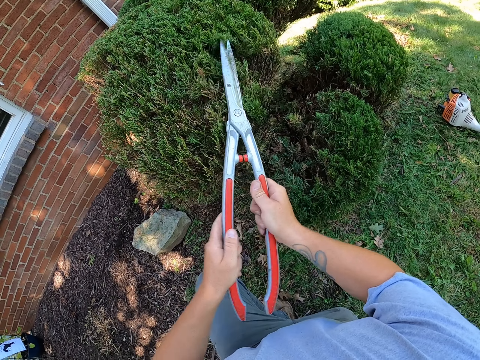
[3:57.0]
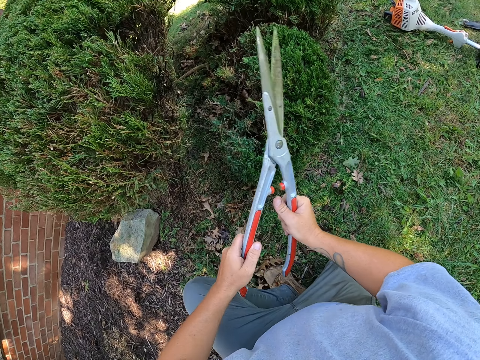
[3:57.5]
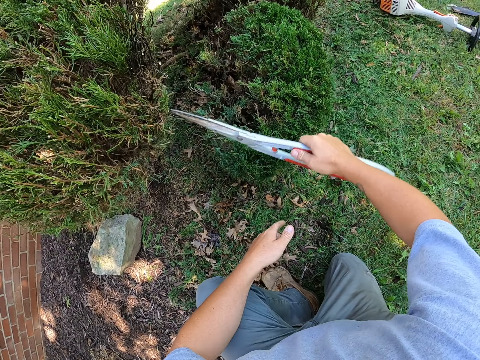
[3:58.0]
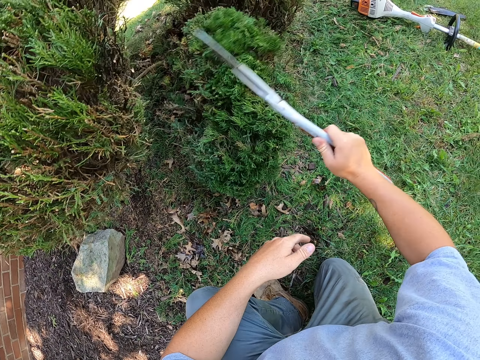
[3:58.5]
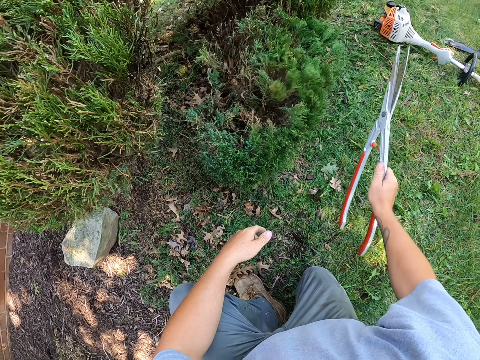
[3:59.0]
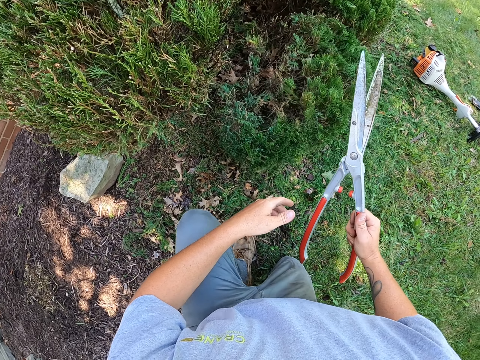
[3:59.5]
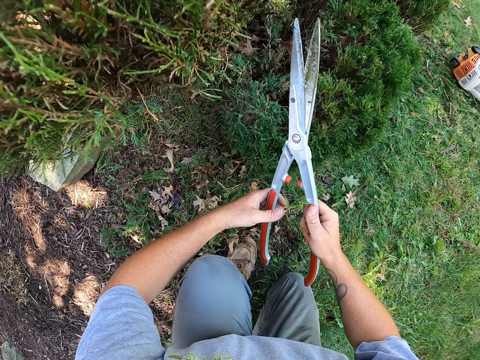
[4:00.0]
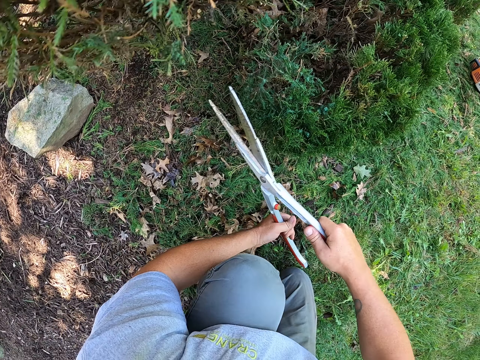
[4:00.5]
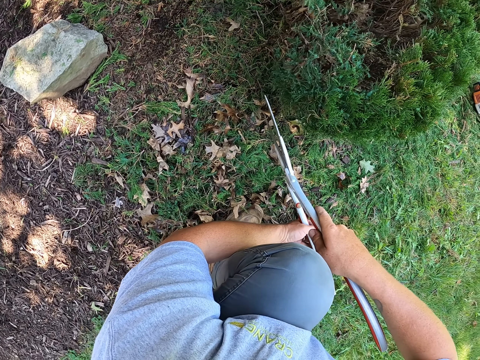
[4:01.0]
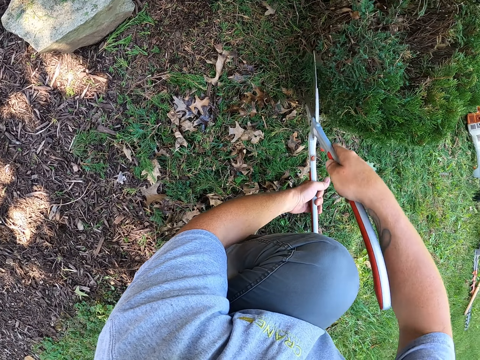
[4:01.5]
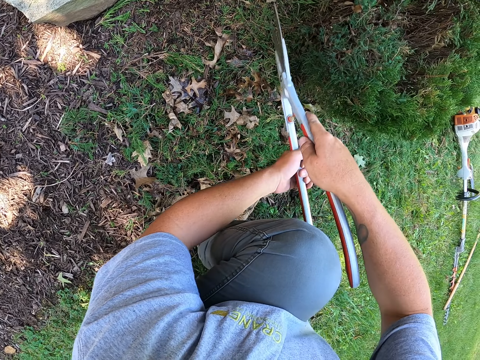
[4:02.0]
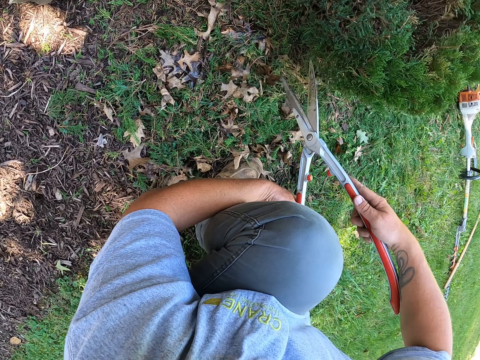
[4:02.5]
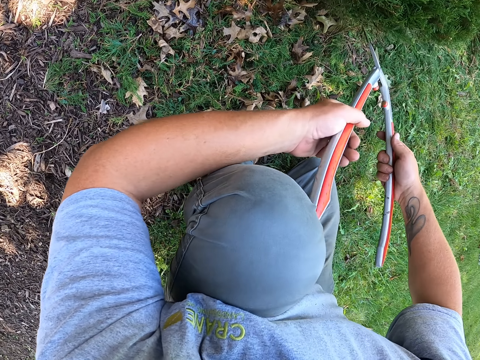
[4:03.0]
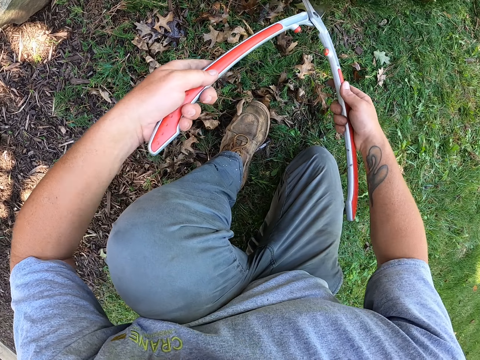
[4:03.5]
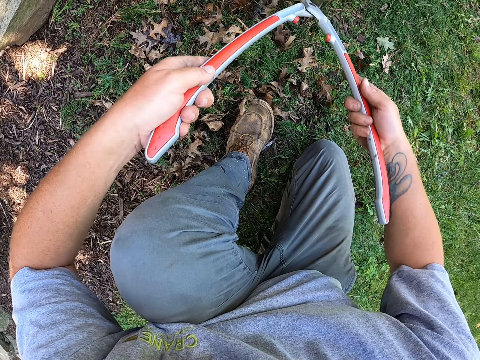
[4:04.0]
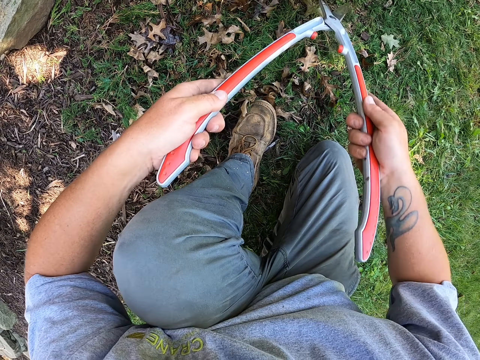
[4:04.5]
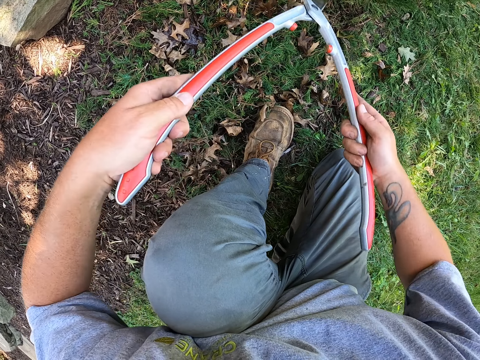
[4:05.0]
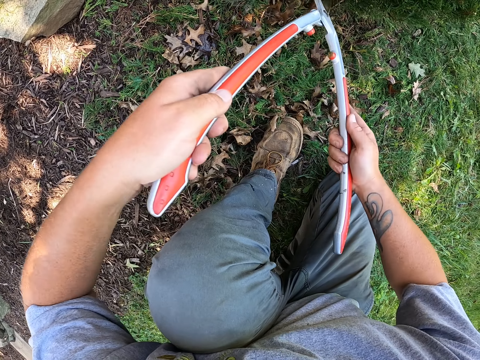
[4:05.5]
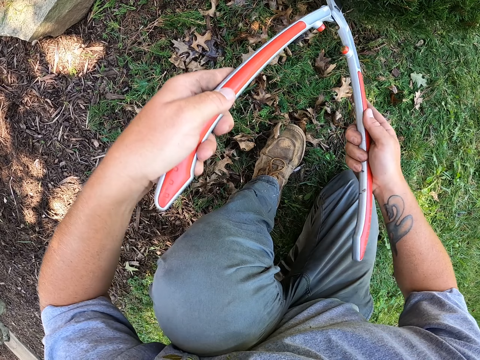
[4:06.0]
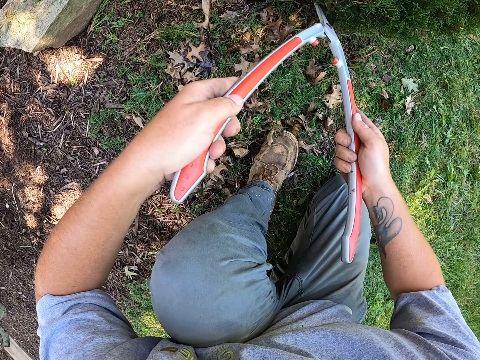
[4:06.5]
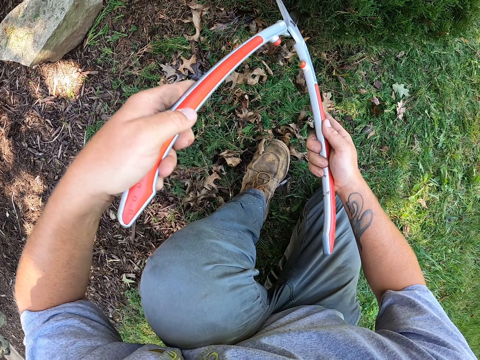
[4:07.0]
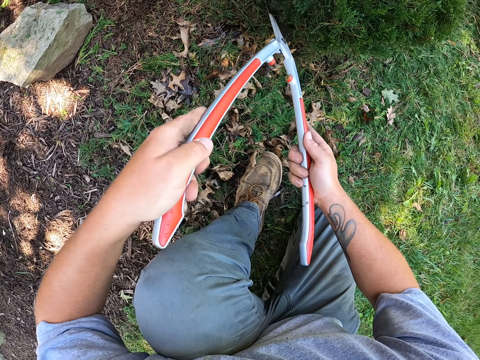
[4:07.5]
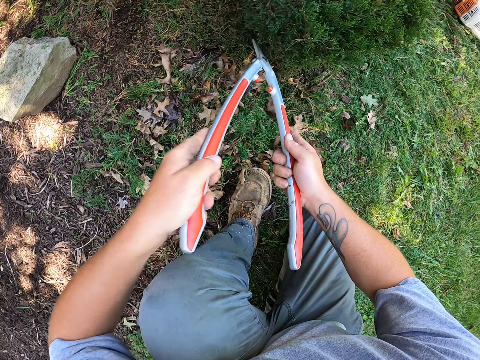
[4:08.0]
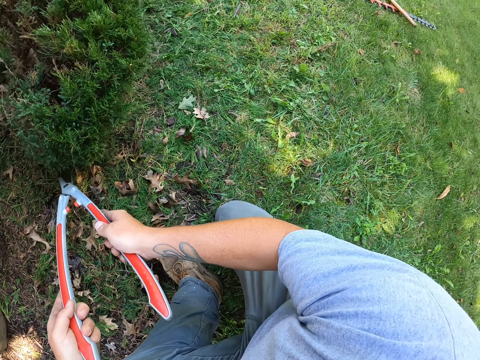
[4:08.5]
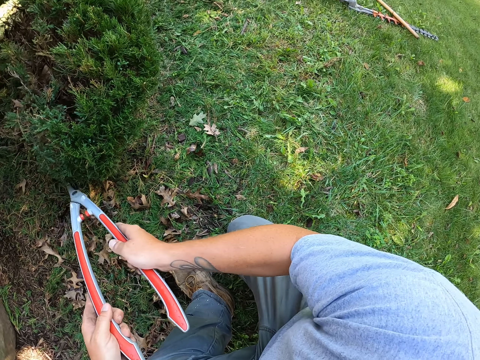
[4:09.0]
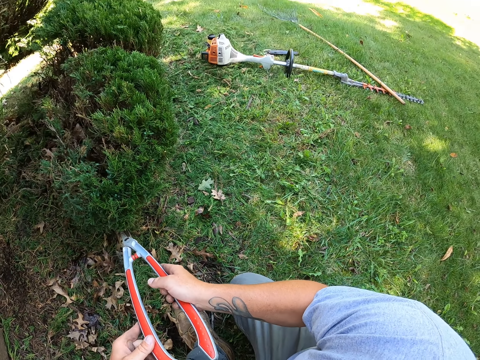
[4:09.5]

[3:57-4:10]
The camera wearer disrupts the shrub with secateurs. They remove unwanted leaves from the flower with the pruning shears. They trim the shrubs with the secateurs.

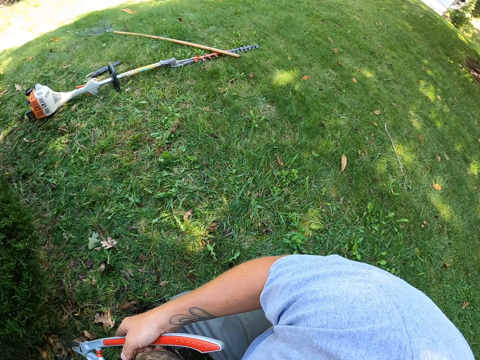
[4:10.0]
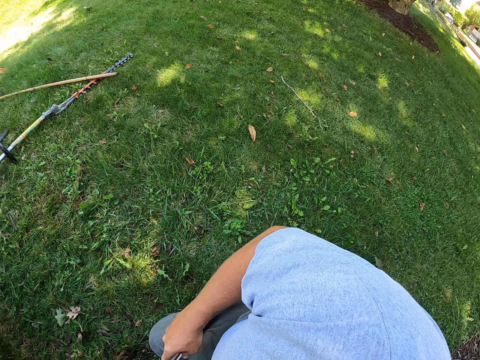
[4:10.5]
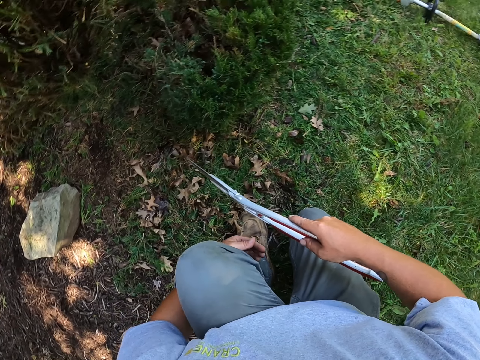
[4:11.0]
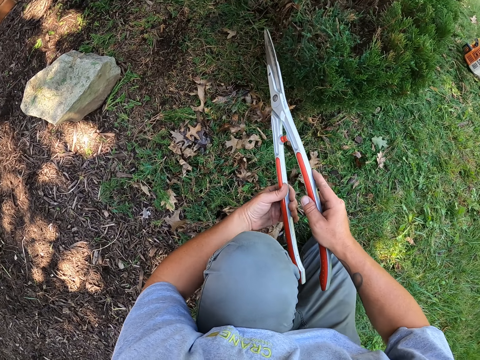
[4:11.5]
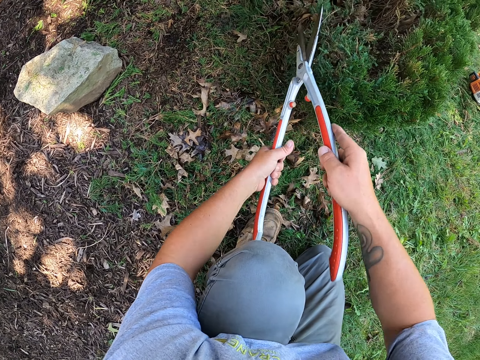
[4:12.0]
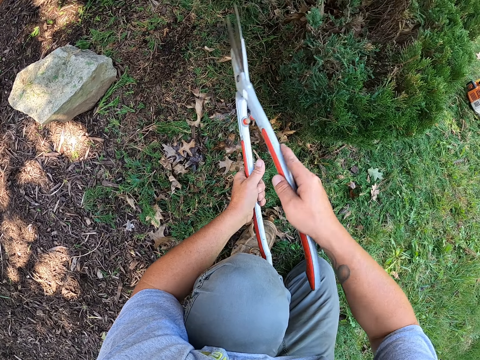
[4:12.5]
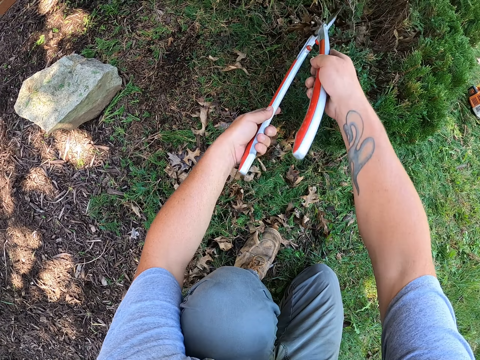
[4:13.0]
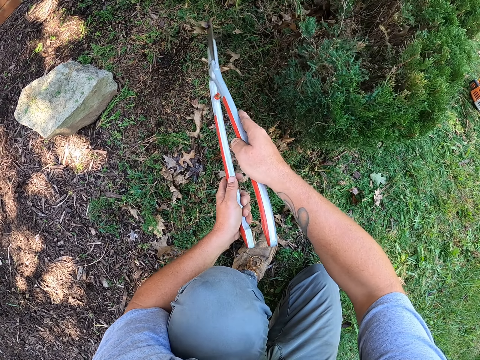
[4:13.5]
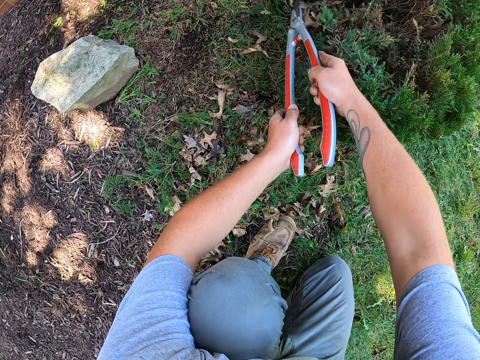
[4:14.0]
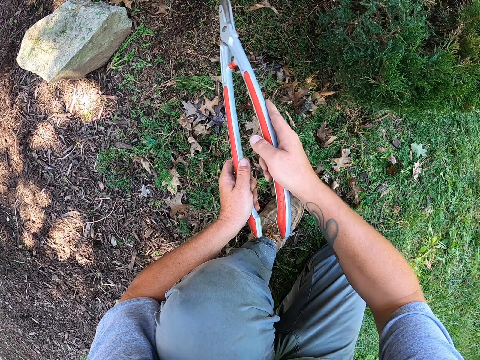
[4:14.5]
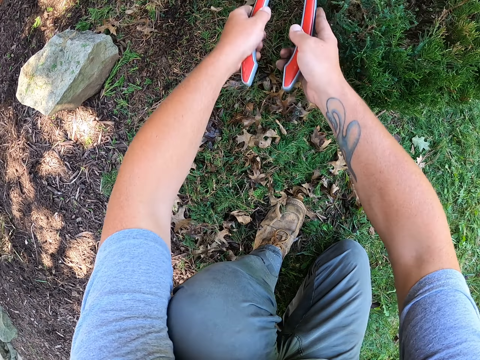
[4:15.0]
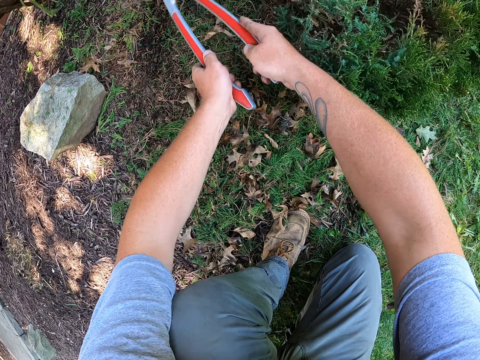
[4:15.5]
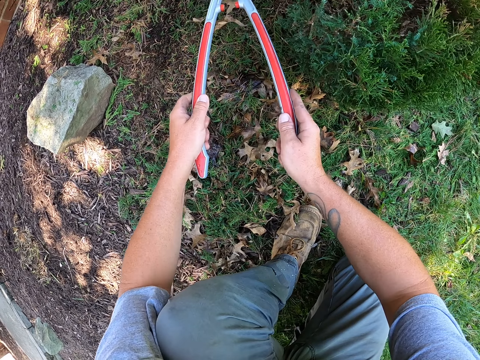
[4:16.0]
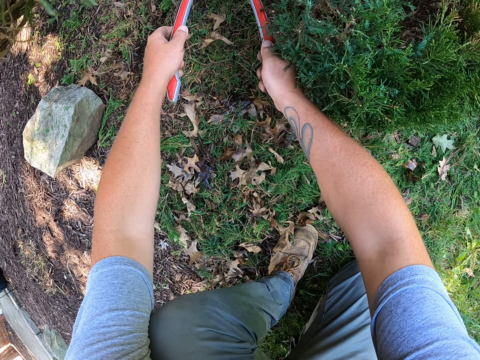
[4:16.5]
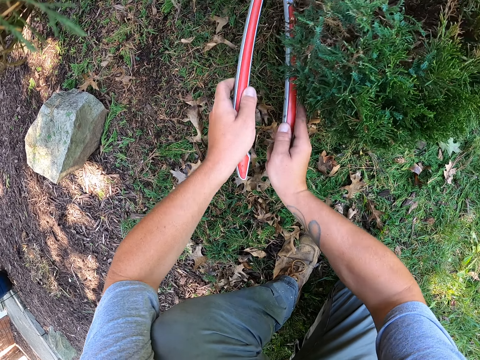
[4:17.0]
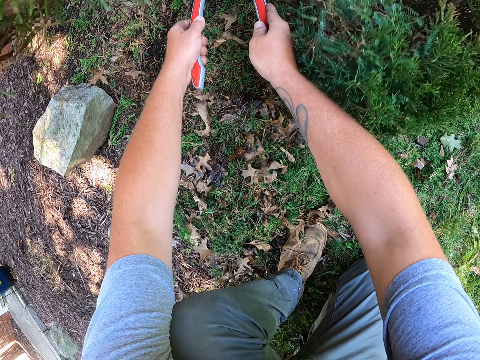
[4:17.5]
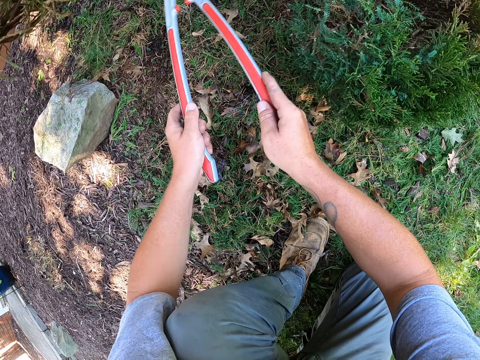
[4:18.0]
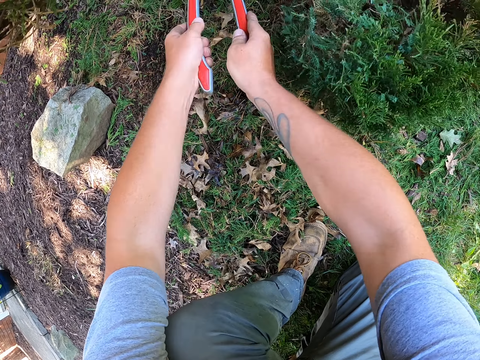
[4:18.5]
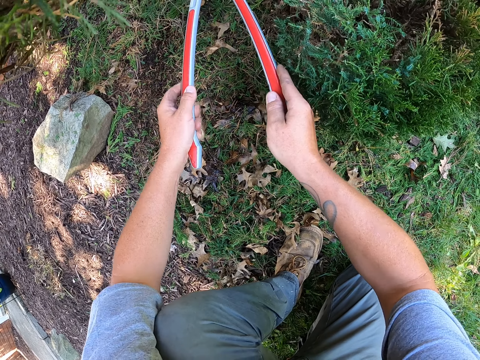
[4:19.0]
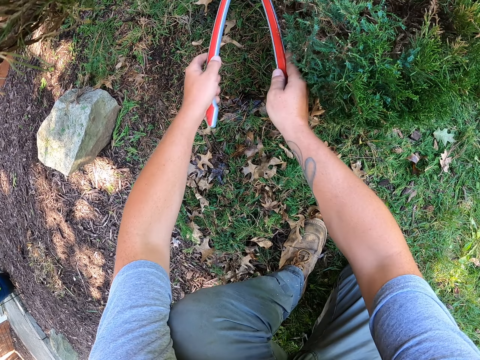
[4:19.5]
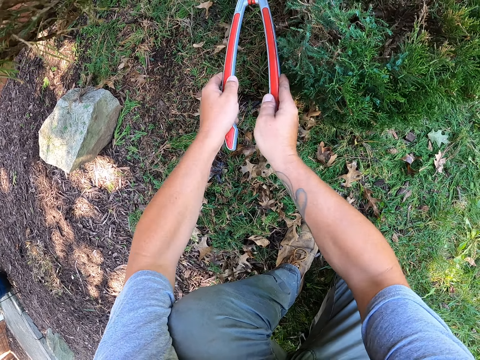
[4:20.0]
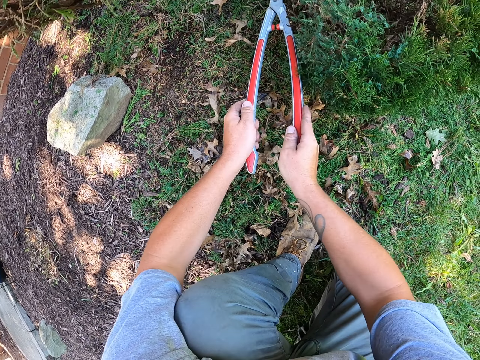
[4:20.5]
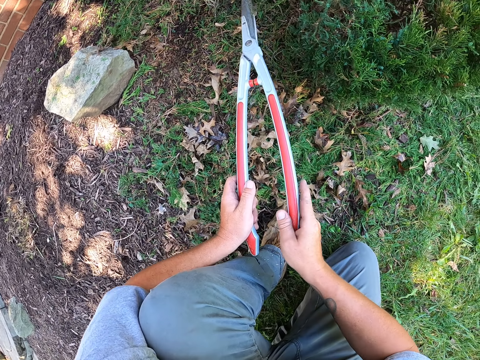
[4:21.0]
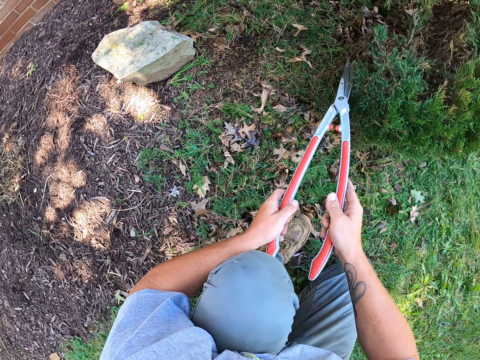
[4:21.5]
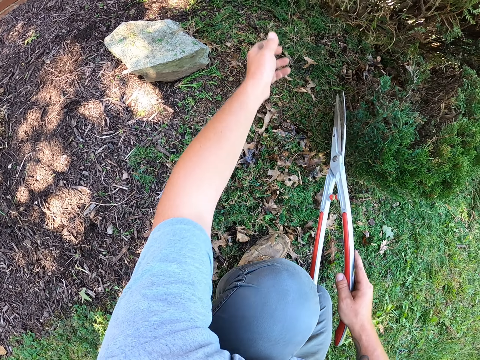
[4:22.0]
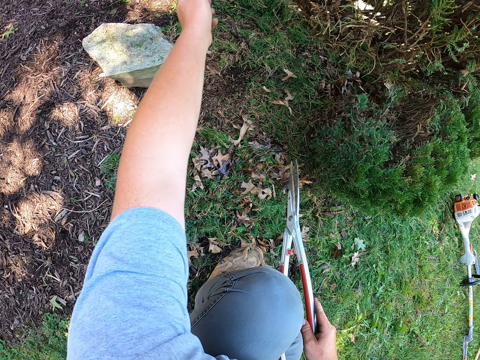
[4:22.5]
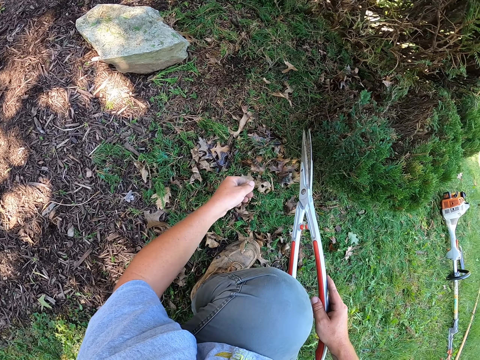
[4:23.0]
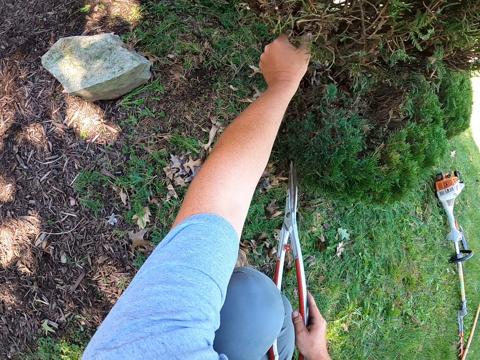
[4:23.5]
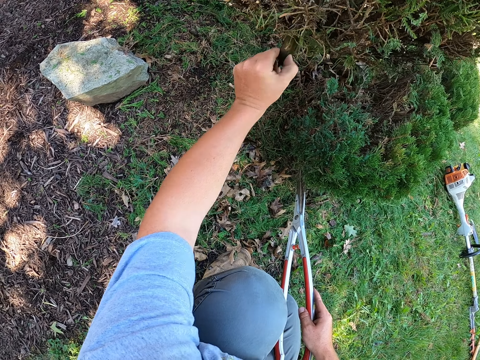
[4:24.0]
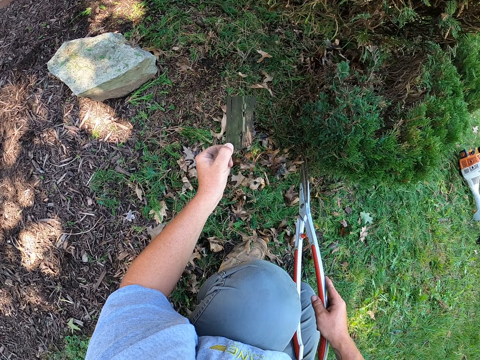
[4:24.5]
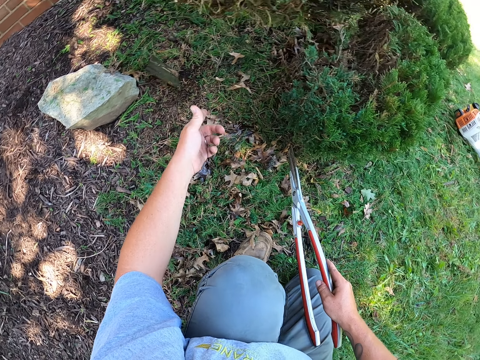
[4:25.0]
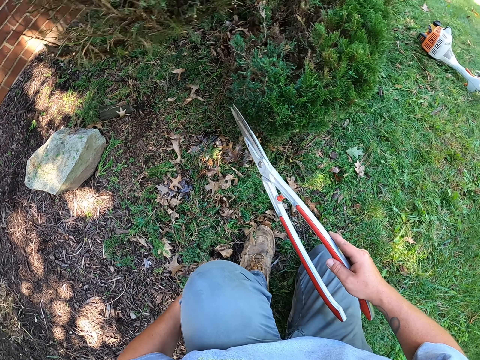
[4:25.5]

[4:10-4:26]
The camera wearer removes dry leaves with secateurs. He removes unwanted leaves from the flower with the pruning shears. He trims the shrubs with the secateurs. He removes unwanted leaves from the flower with his hand.
